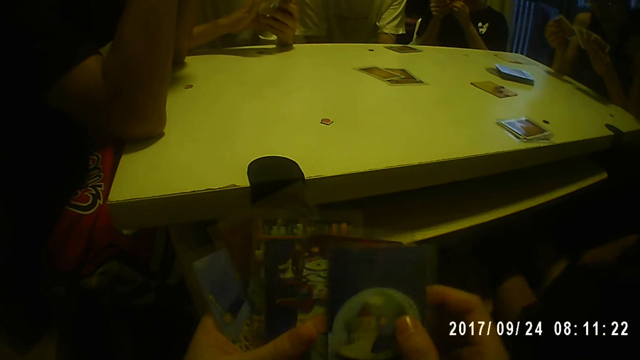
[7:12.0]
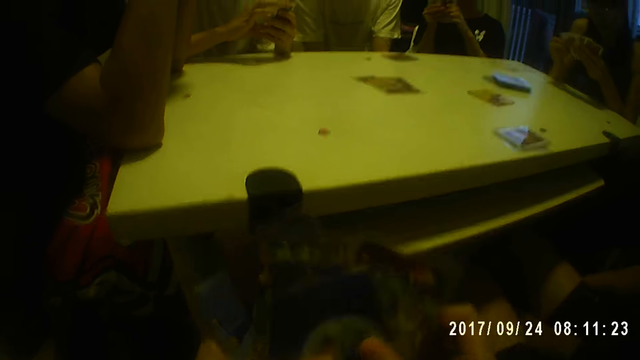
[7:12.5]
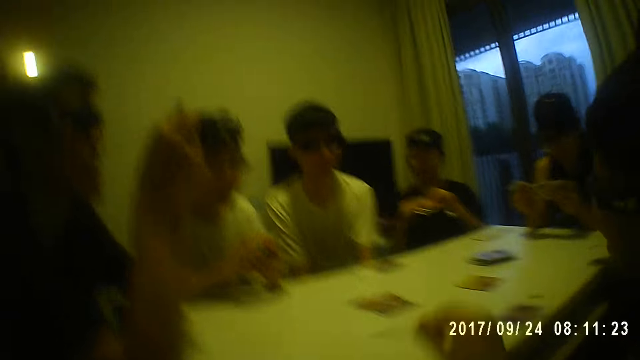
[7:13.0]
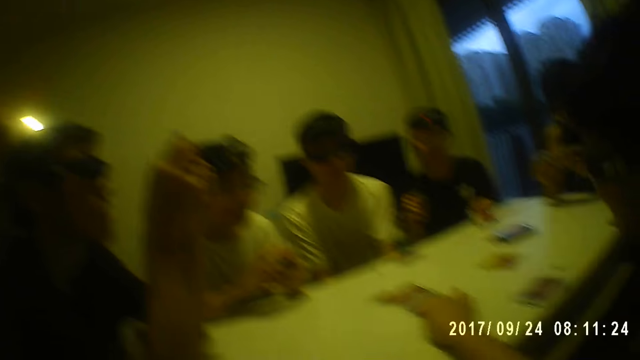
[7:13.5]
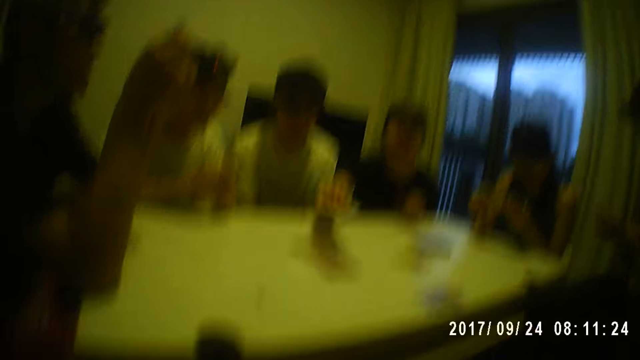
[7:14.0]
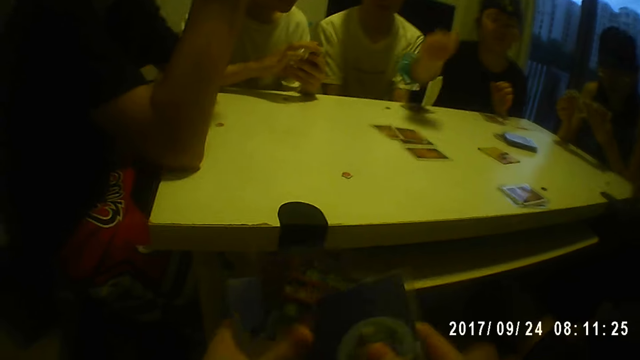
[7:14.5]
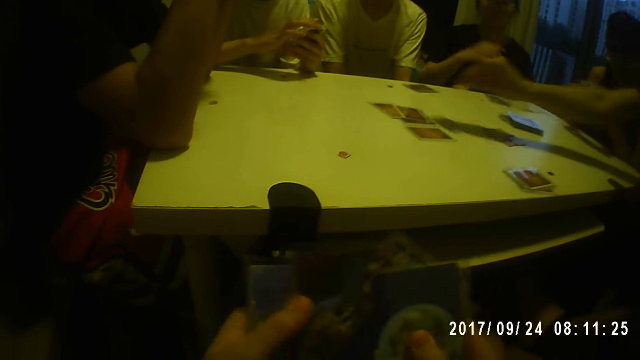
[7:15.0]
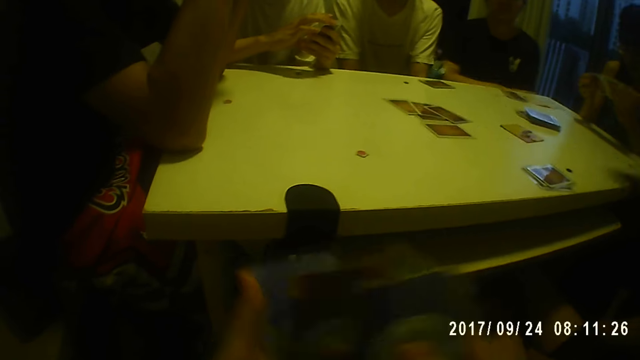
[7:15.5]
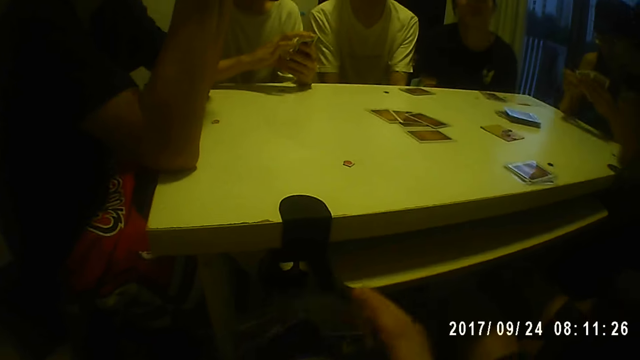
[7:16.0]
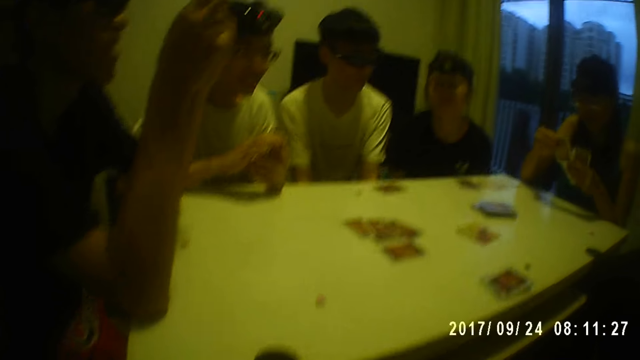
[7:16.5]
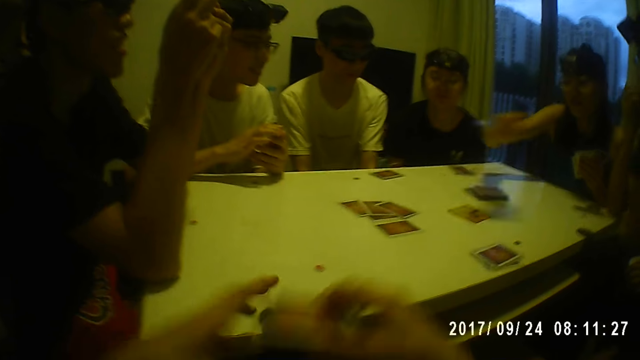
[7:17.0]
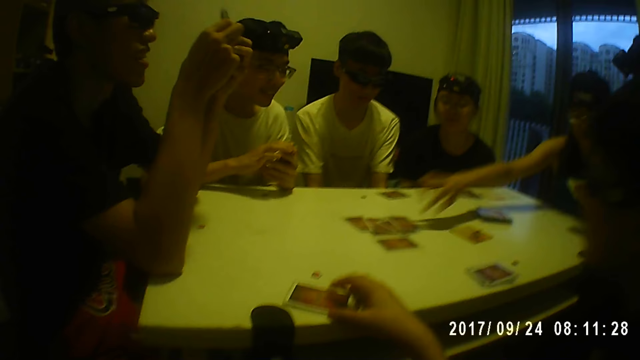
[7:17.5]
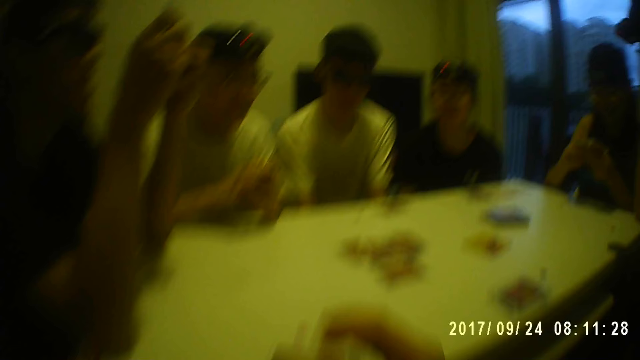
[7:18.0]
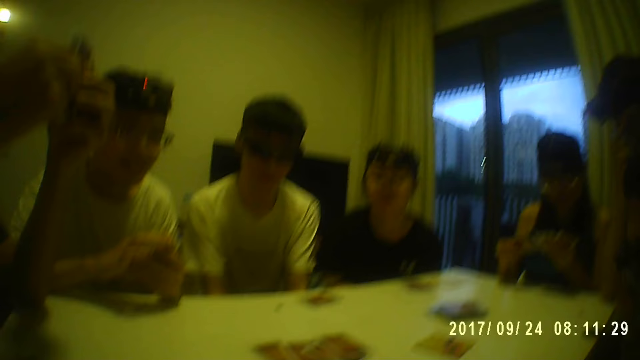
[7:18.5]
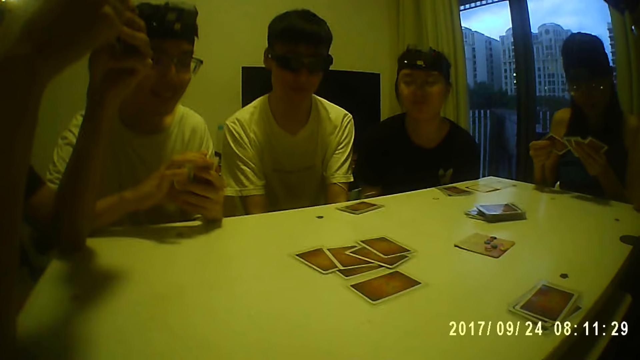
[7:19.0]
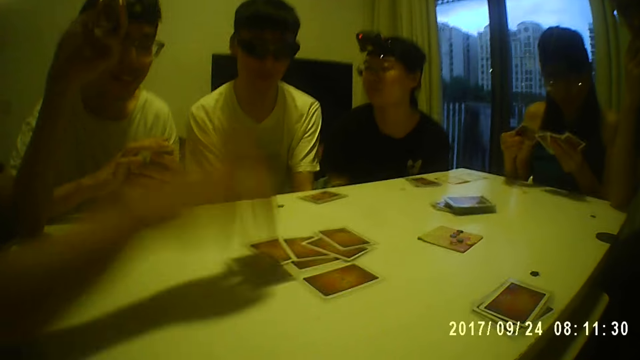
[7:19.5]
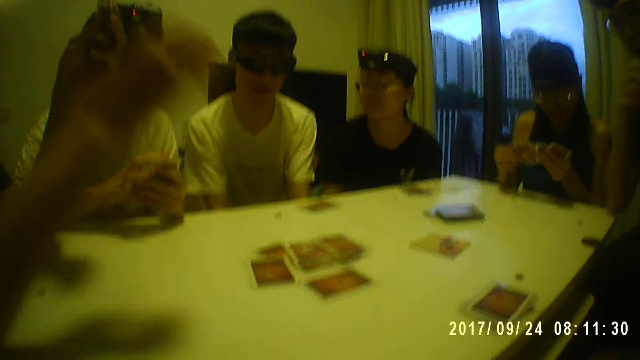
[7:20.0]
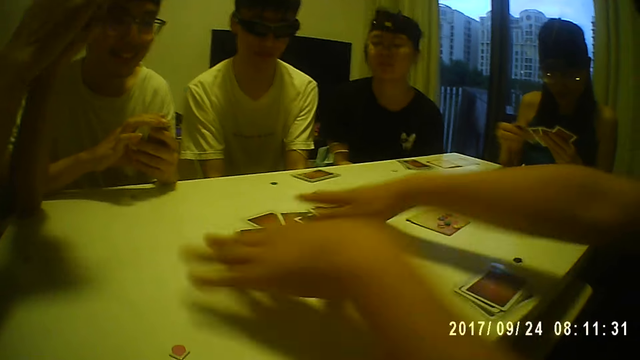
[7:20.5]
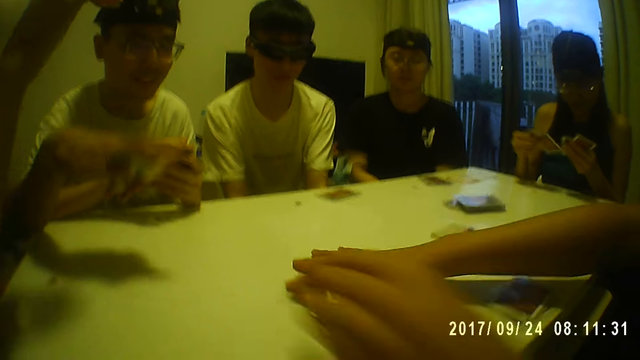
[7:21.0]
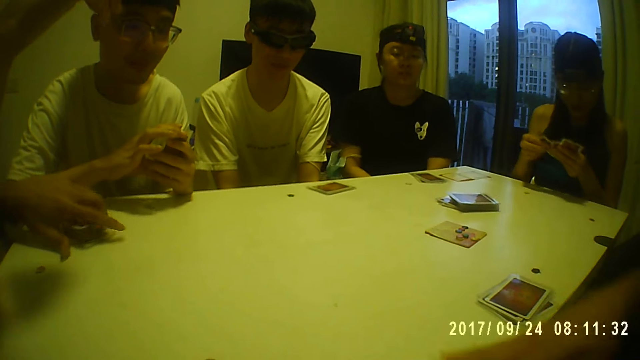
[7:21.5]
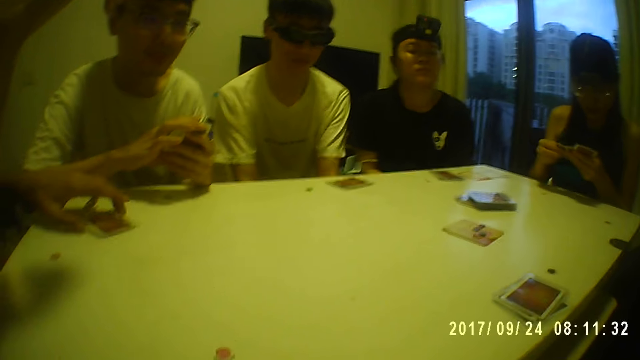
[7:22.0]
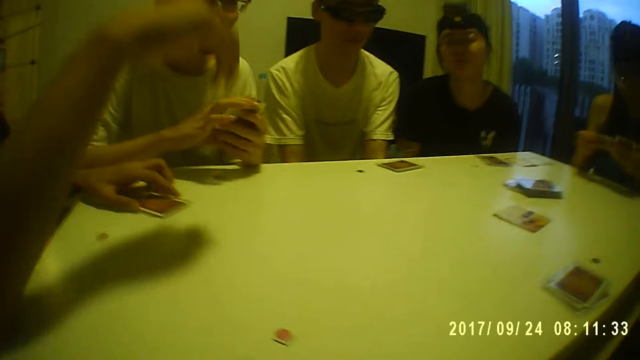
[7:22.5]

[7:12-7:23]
The camera wearer drops a card on the table. A person puts the card on the table. The camera wearer shuffles the card in his hands. He drops the card on the table. Another person puts the card on the table. A man drops the card on the table. The camera wearer puts the card on the table. Another man packs the card on the table.

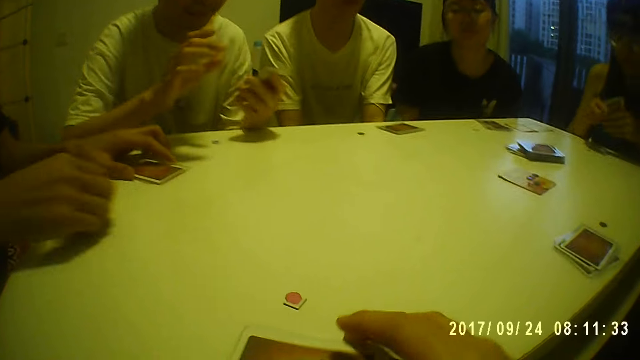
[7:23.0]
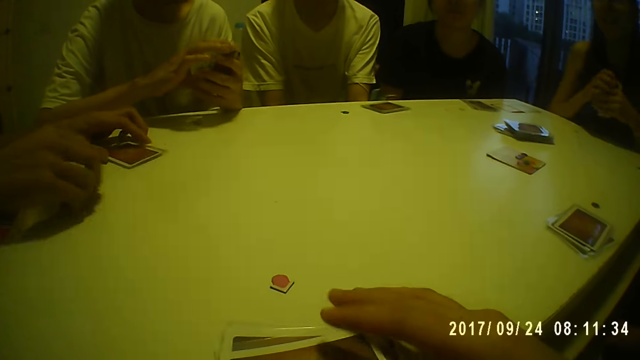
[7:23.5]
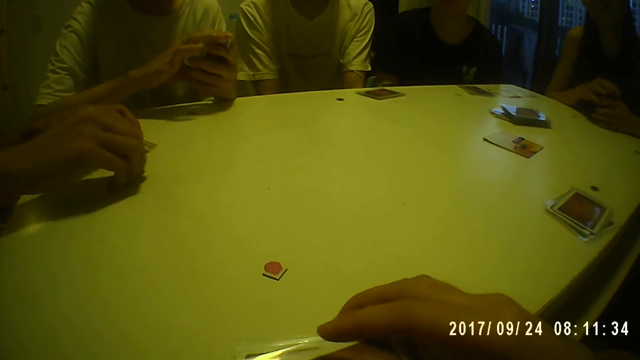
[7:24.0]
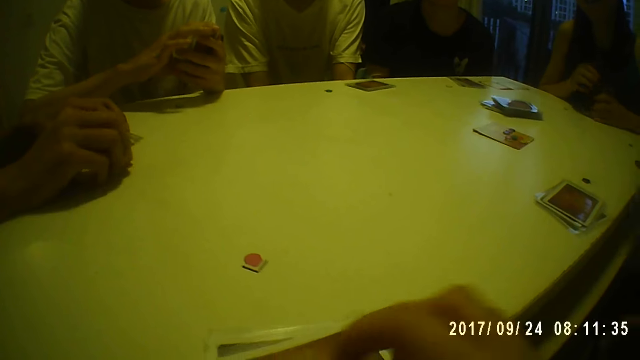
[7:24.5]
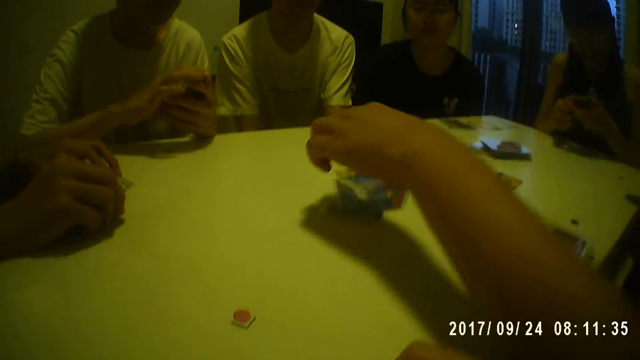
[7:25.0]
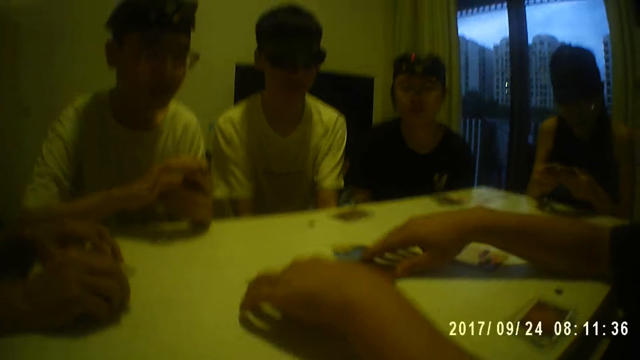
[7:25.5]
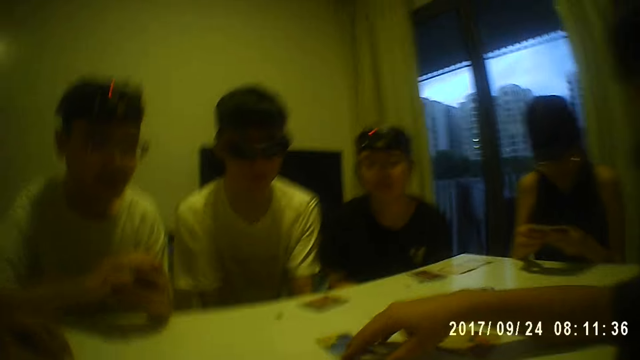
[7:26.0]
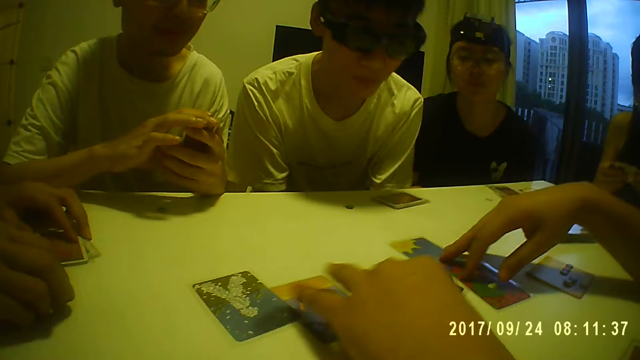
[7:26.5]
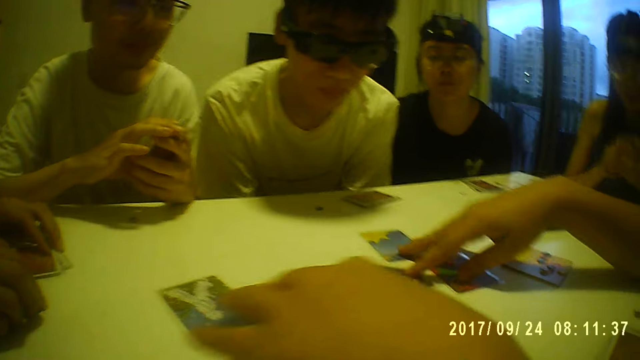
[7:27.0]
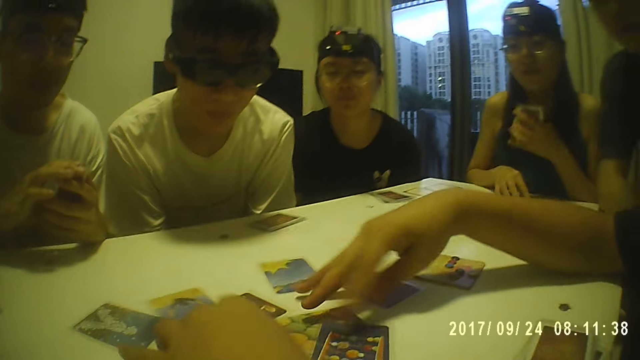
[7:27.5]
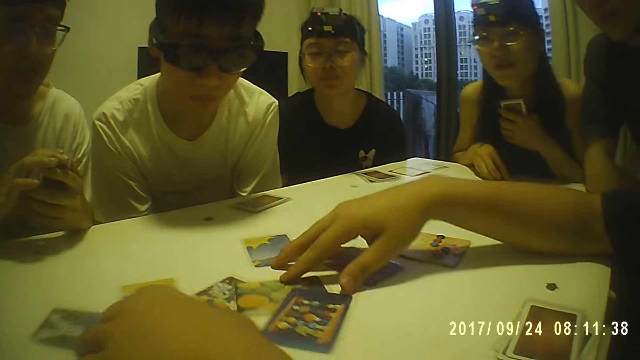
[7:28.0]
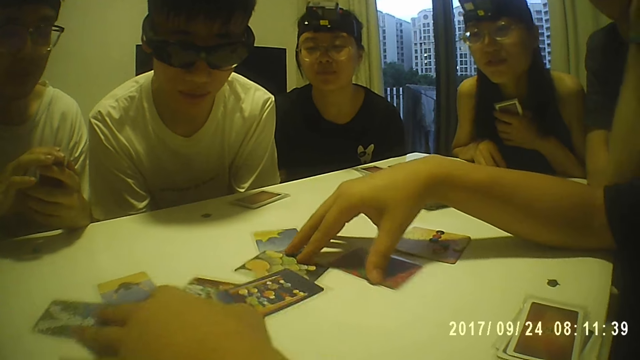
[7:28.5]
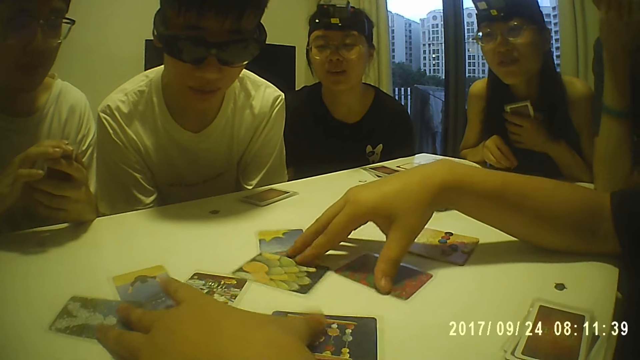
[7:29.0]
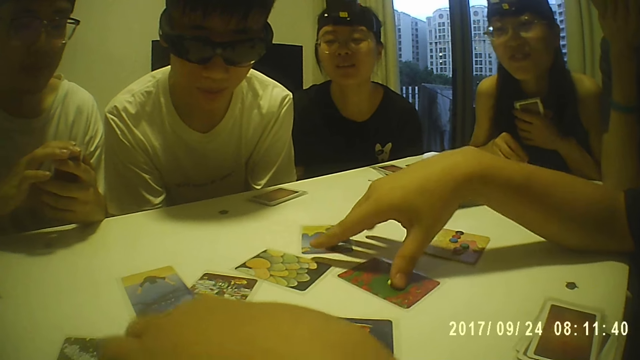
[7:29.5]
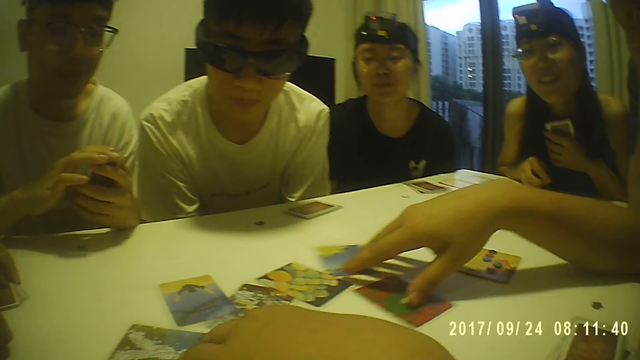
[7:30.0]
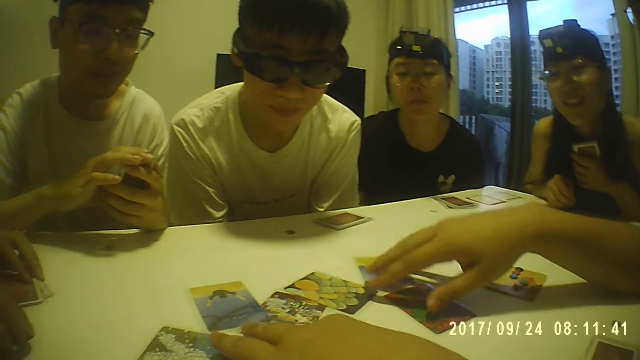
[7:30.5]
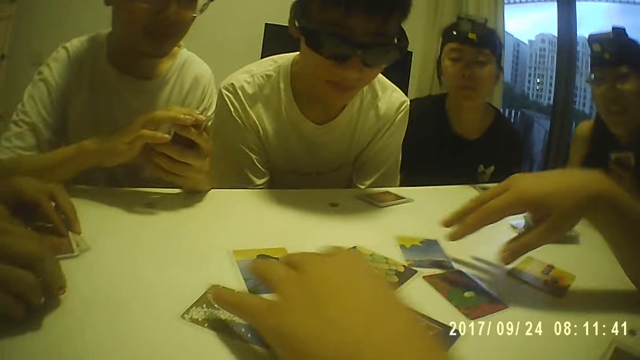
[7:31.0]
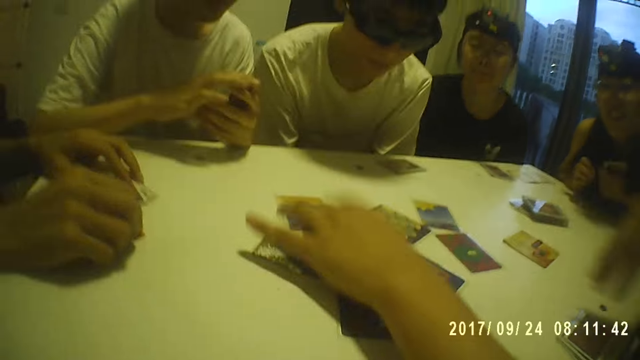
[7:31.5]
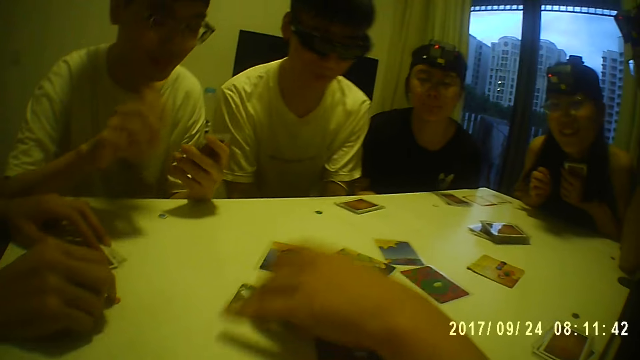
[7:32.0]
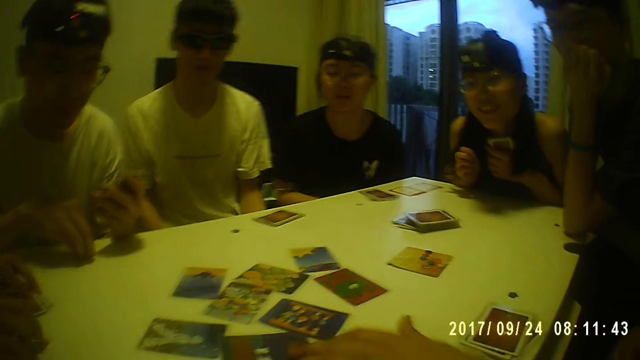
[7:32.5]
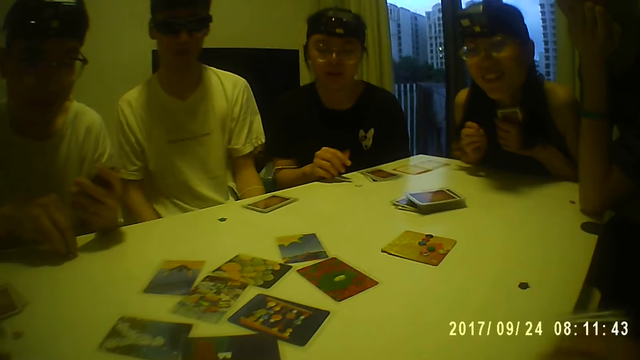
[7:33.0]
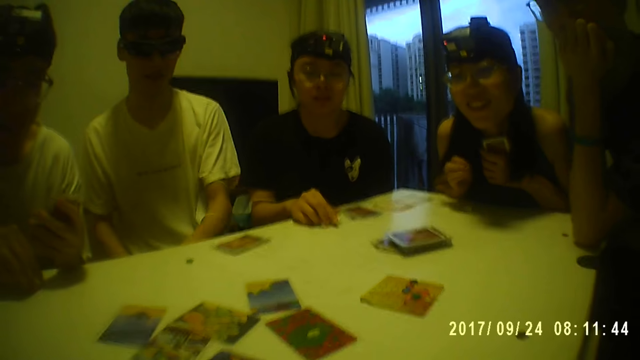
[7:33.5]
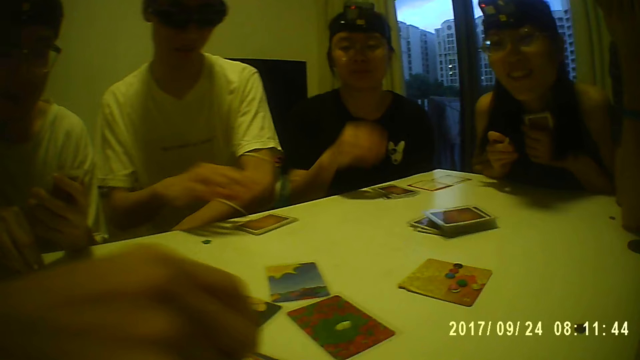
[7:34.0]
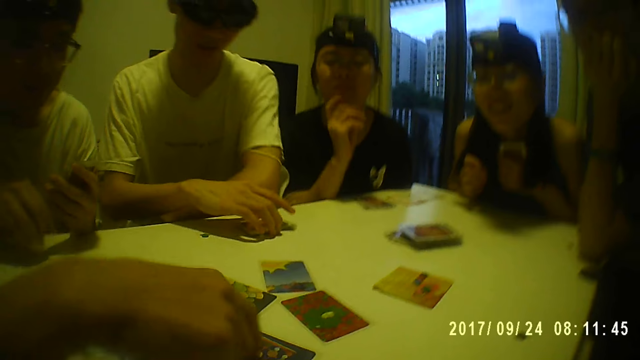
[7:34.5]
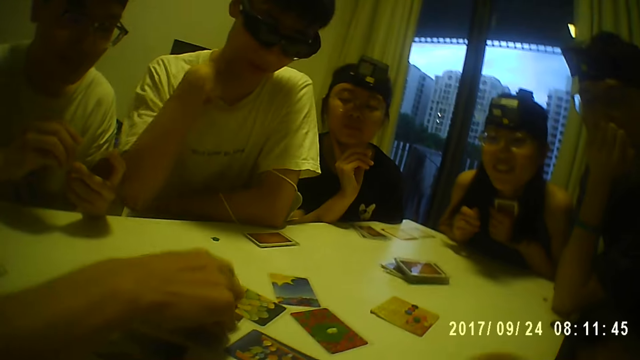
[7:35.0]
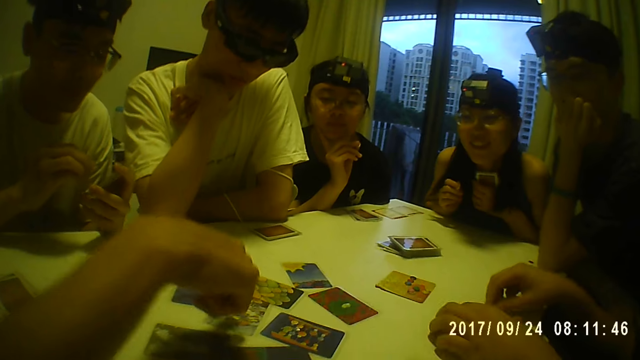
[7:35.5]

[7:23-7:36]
The camera wearer holds the card on the table. A man drops the card on the table. The man scatters the cards. The camera wearer looks at the cards.
